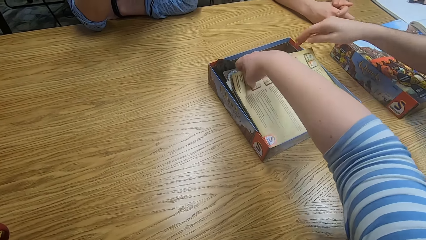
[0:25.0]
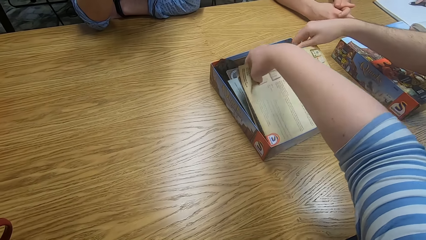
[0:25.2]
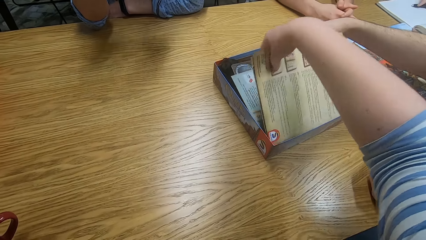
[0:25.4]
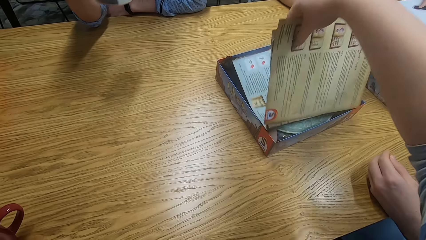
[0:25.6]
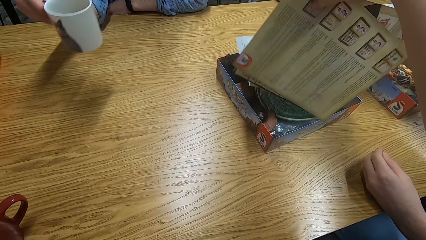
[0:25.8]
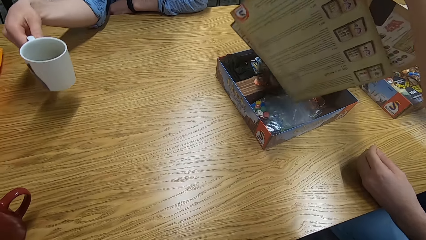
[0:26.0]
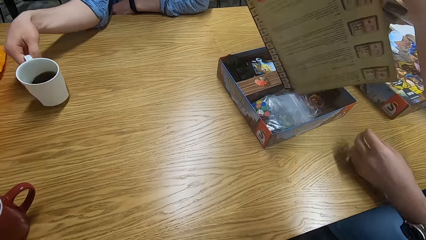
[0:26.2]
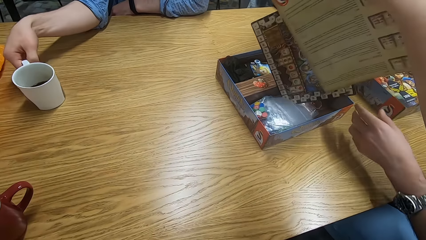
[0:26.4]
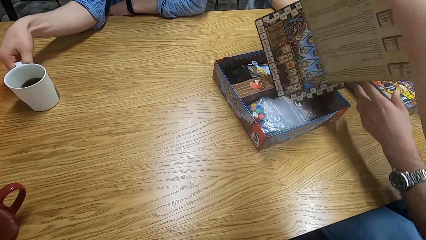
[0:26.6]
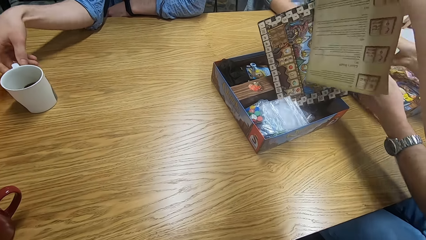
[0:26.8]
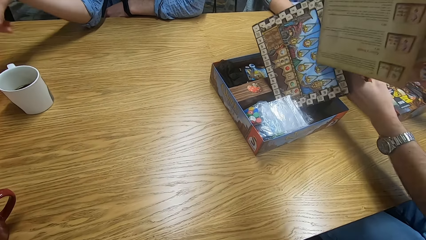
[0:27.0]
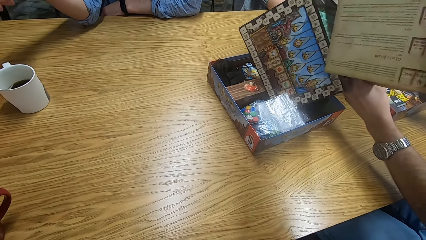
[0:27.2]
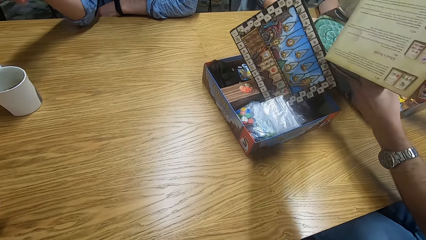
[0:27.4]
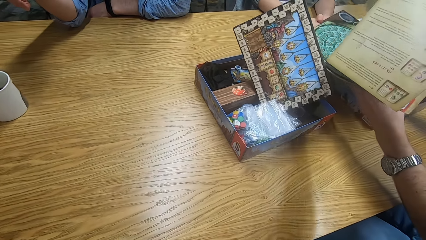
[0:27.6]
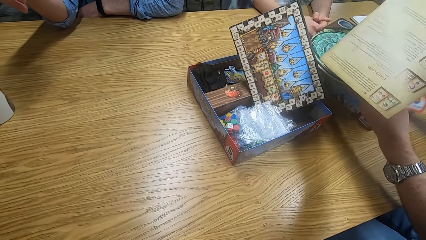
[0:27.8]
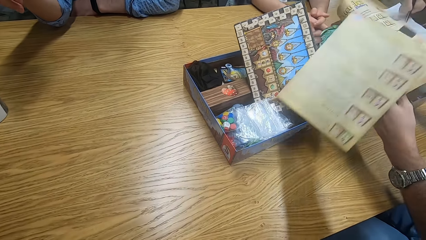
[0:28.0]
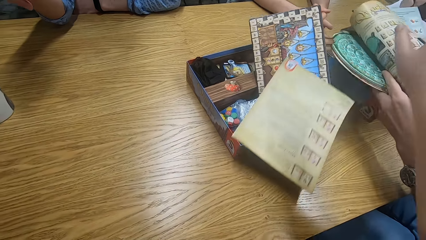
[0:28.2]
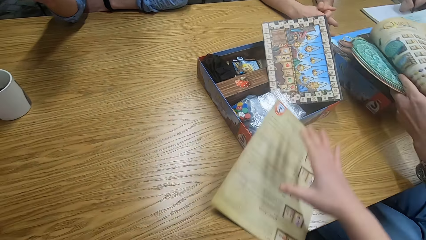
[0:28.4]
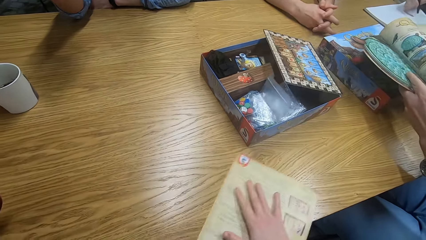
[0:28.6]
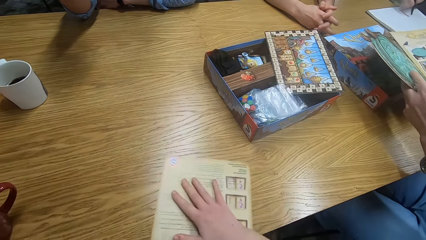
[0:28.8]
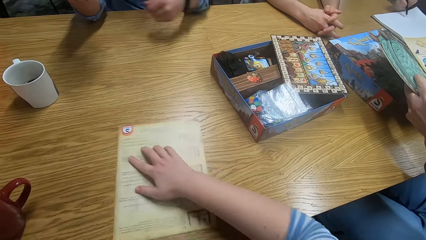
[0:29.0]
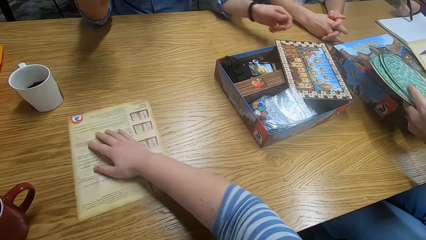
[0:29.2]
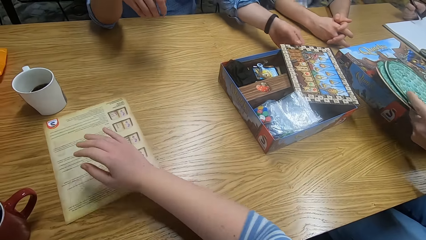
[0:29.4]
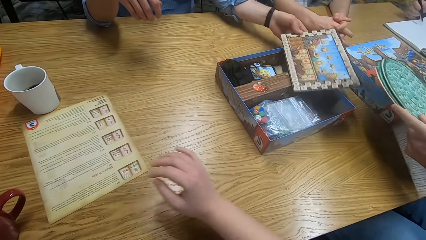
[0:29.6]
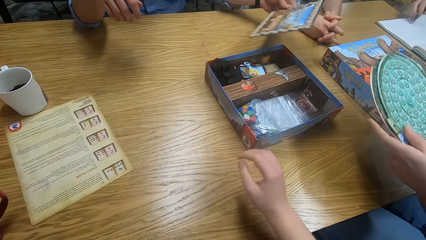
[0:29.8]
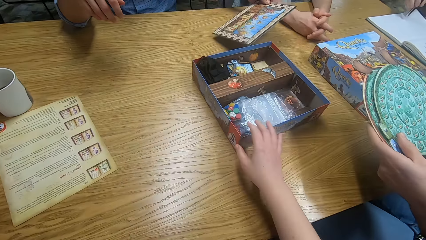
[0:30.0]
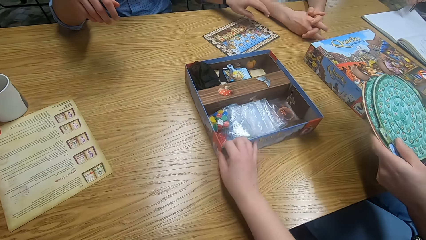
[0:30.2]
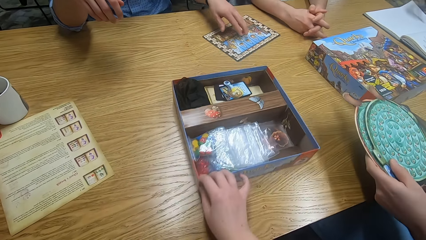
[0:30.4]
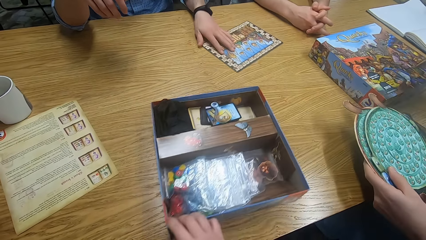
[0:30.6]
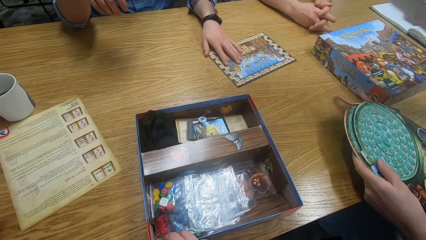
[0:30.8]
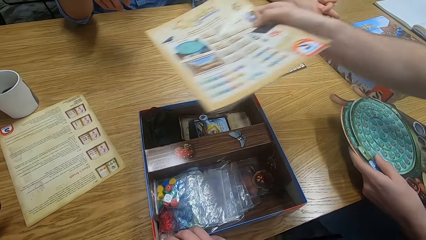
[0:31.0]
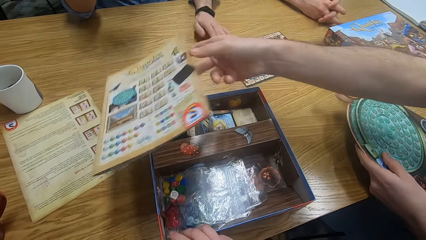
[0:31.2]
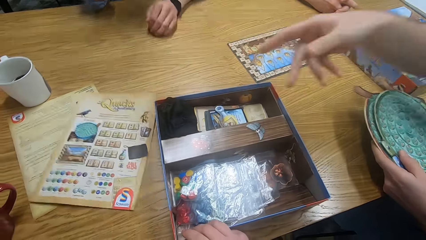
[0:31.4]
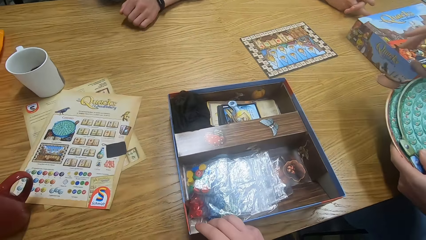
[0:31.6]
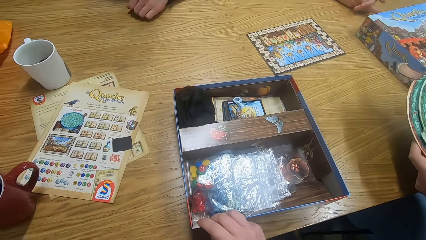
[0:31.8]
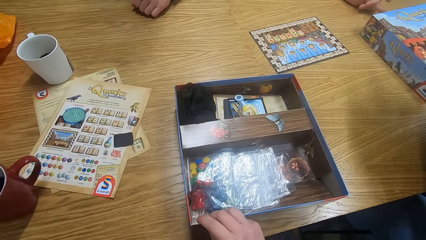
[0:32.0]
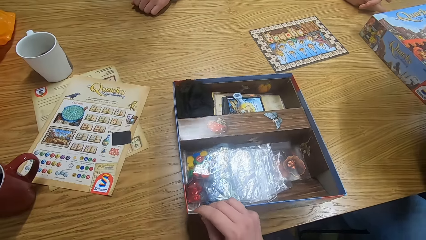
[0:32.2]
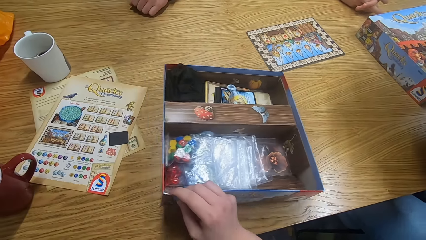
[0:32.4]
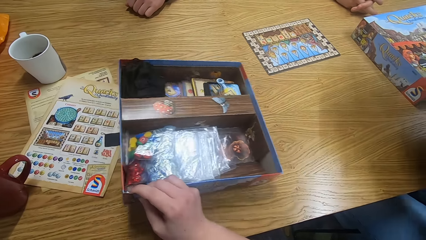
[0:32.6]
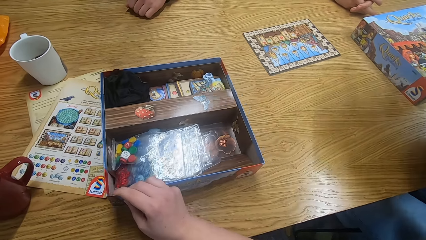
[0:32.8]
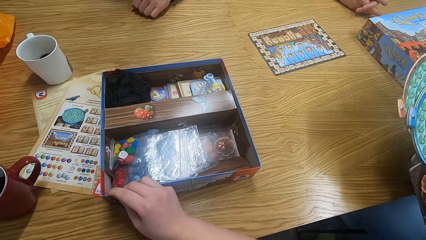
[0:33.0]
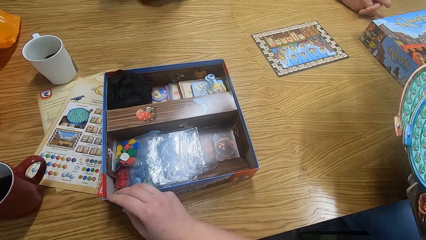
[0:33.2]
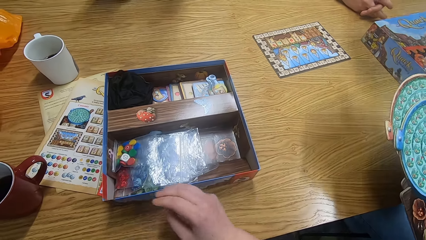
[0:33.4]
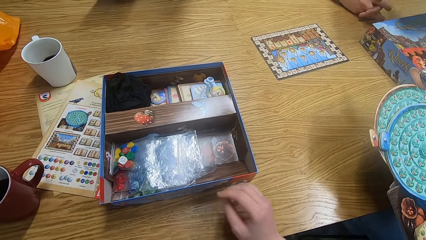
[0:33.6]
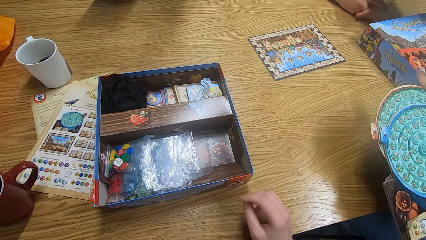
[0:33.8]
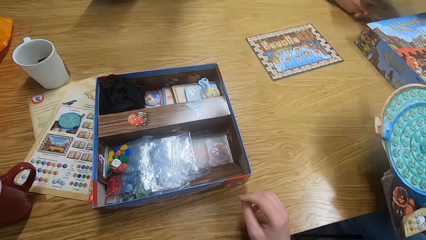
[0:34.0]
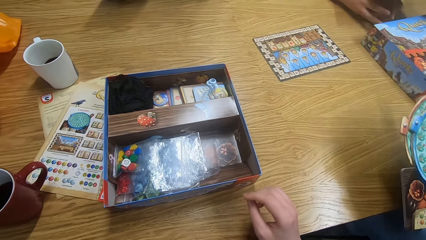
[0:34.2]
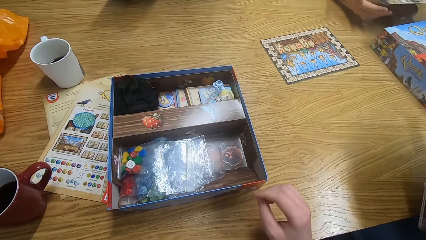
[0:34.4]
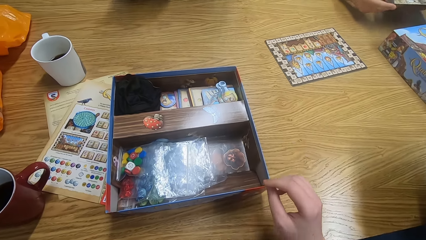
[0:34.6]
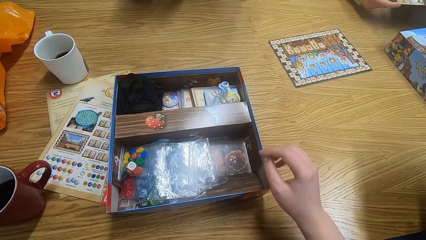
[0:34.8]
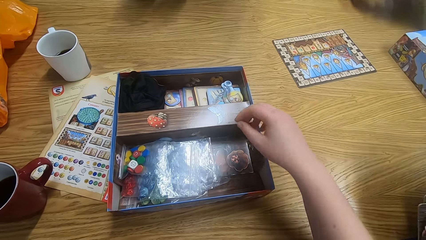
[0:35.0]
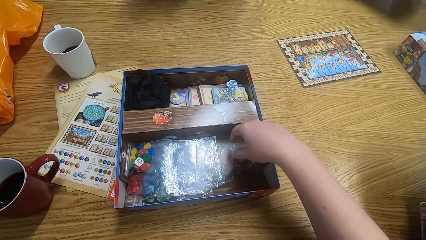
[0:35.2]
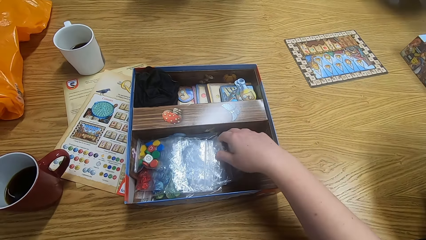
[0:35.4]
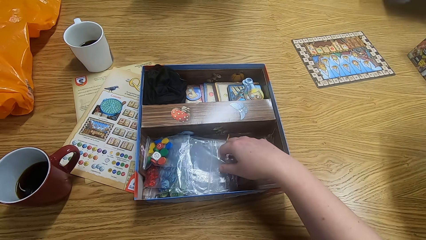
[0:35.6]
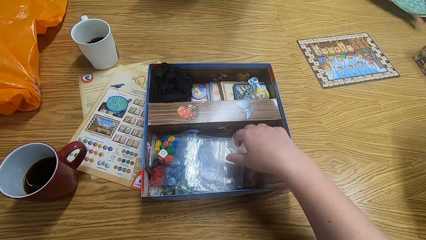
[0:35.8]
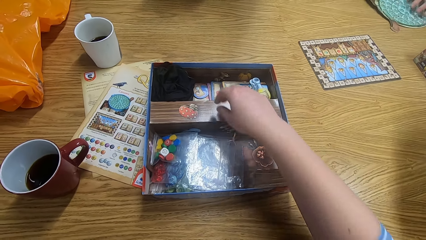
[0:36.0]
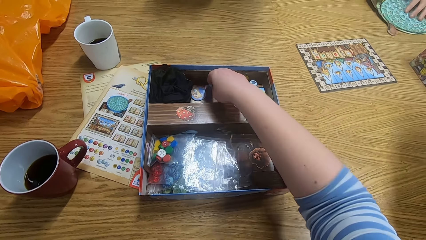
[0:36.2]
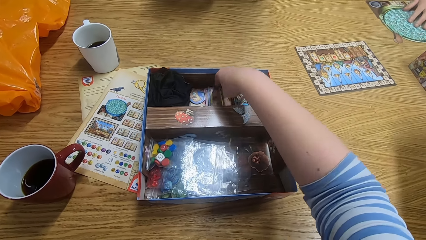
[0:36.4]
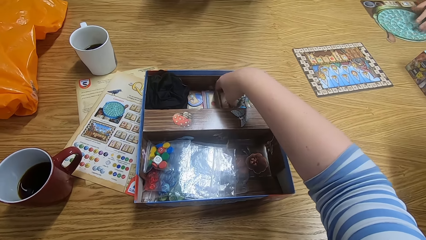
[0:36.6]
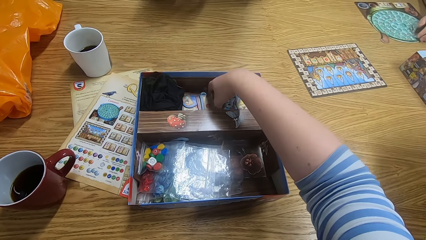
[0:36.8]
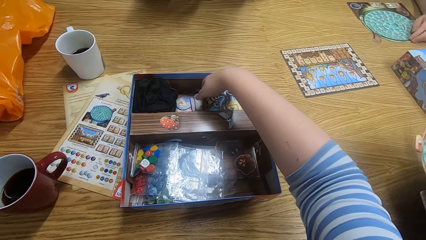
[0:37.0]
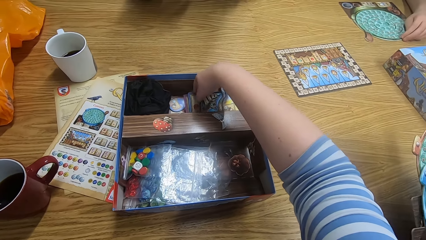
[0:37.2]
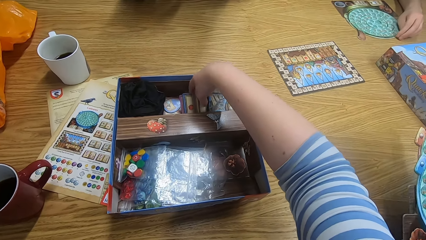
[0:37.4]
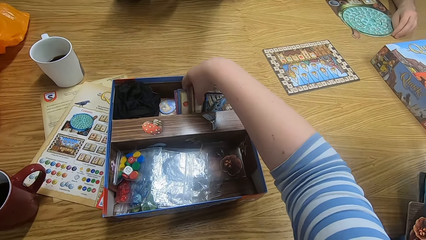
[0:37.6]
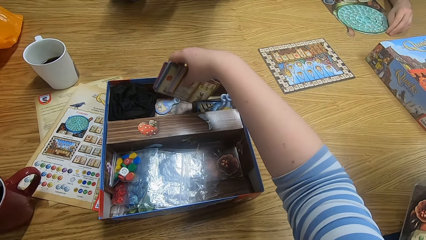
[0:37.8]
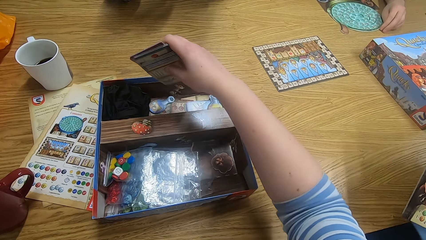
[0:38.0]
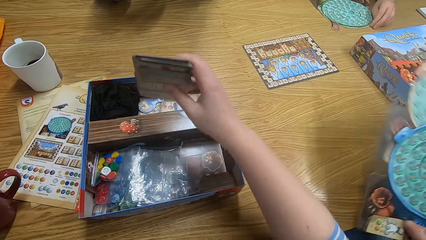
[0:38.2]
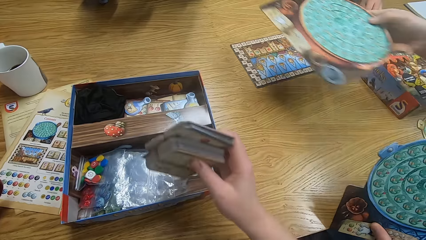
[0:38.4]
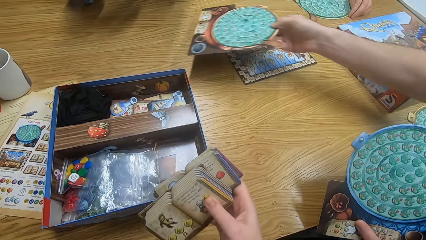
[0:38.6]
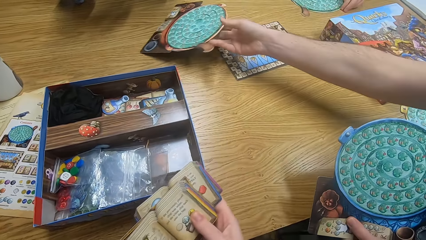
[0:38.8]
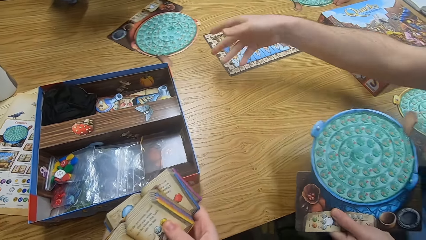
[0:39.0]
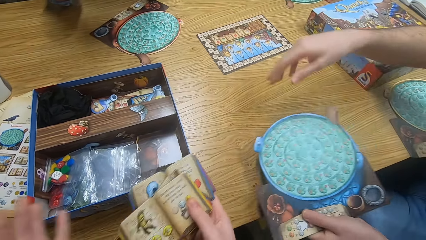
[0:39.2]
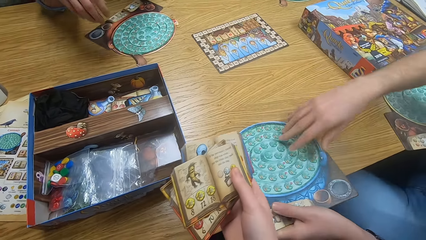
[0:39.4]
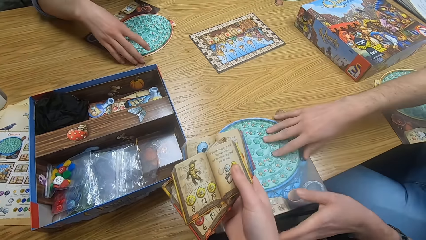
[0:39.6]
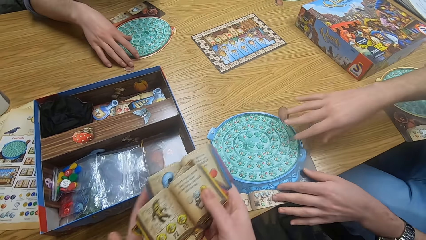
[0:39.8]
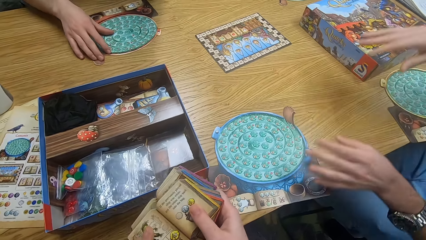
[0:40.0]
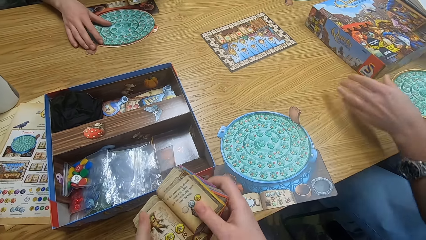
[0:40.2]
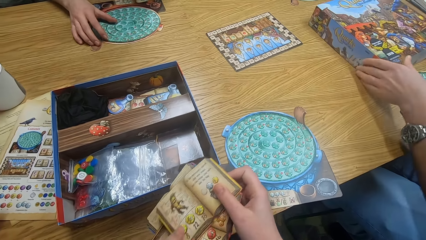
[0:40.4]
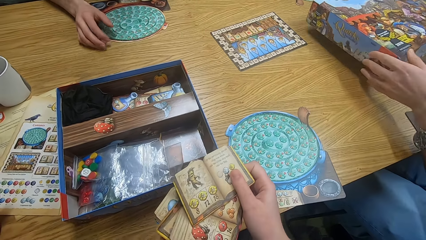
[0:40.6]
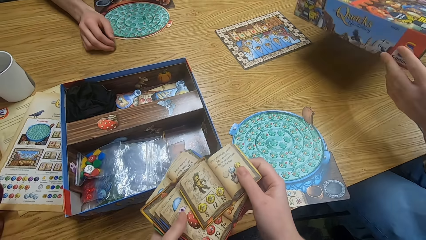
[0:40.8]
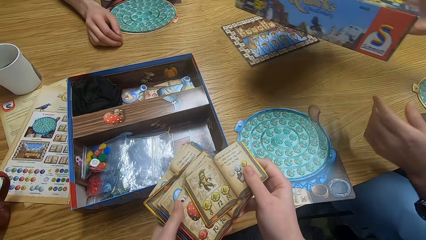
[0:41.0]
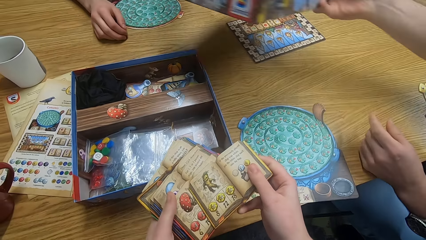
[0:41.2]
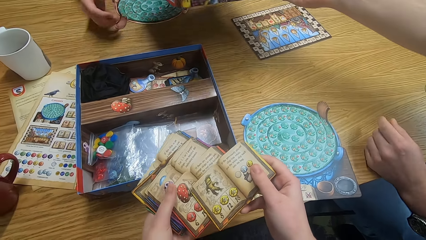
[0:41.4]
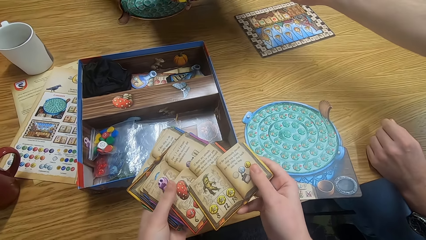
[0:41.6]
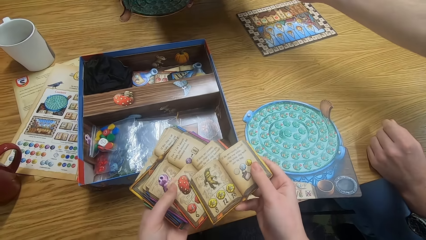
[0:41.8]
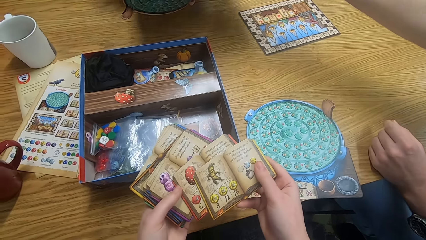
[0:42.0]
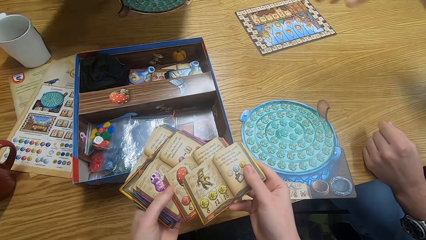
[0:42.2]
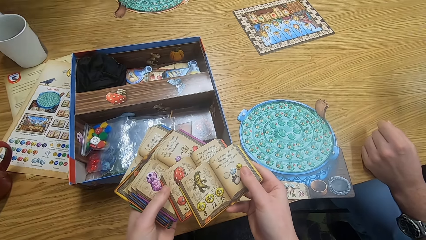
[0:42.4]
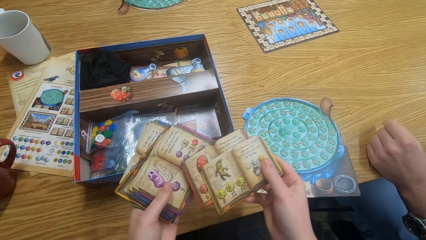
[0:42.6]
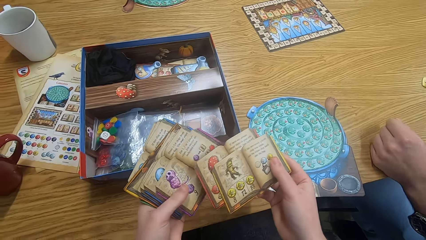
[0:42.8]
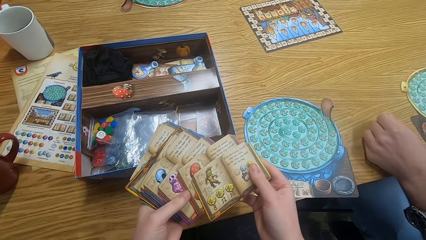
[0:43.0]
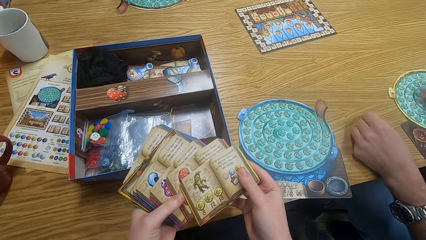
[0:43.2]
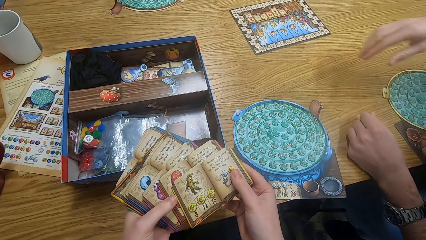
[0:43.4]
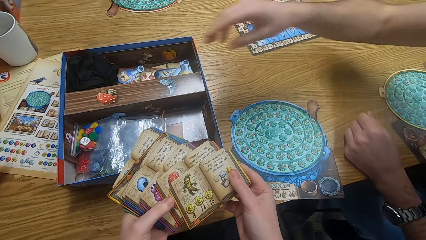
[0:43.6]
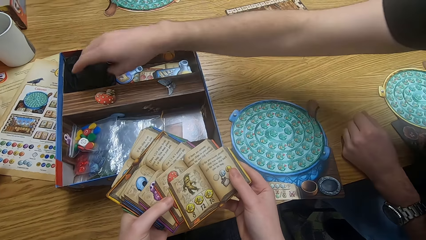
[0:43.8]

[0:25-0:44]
A man places the box cover down. The camera wearer picks the game manual from the box. Another man puts a cup on the table. The first man picks the game manual. The camera wearer picks the game manual again. They pull a paper on the table and pick the game manual. The first man picks the game manual. The second man picks the game manual. The camera wearer pulls a box closer. The first man places the game manual or paper on the table. The camera wearer puts the box aside and pushes the box. A third man holds the game manual. The camera wearer picks something from the box. They pick papers from the box again. The third man holds the game manual. The first man holds the game manual. The camera wearer picks the object. The first man holds the object and drops a master board on the table. The camera wearer holds an object. The second man places an object on the table. The camera wearer holds the object. They hold the object again. The first man holds the box and puts away the box. The second man holds the box. The camera wearer holds the object and looks at papers.
